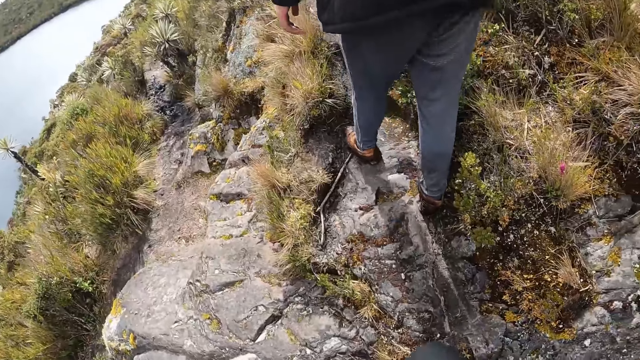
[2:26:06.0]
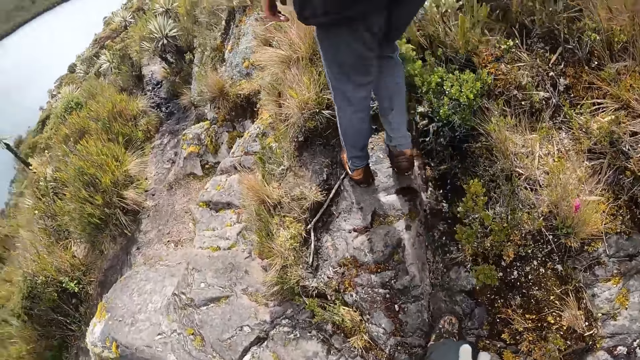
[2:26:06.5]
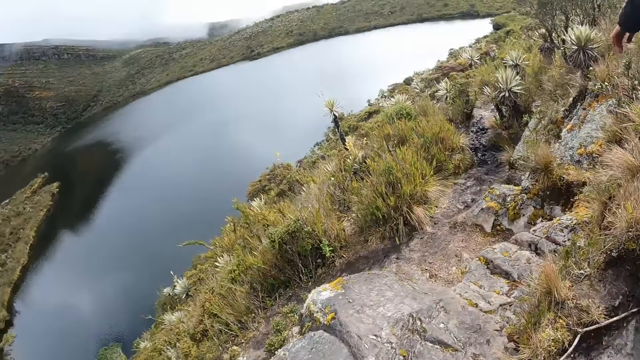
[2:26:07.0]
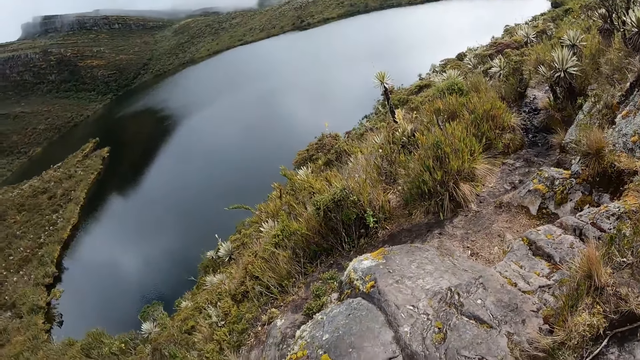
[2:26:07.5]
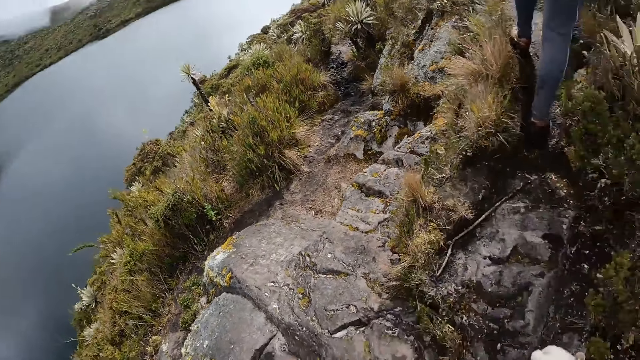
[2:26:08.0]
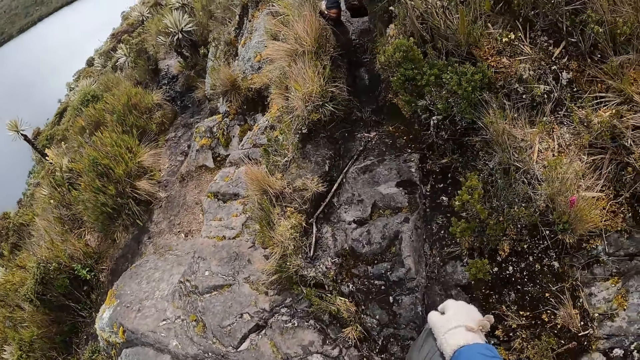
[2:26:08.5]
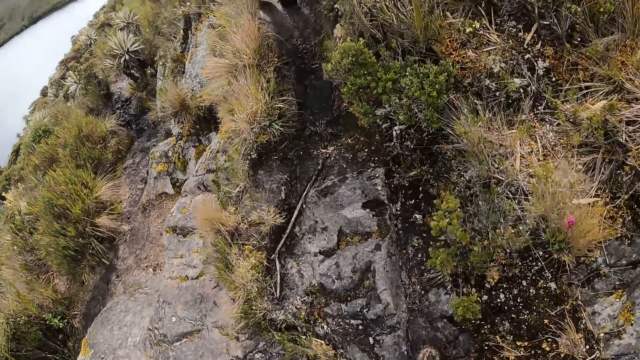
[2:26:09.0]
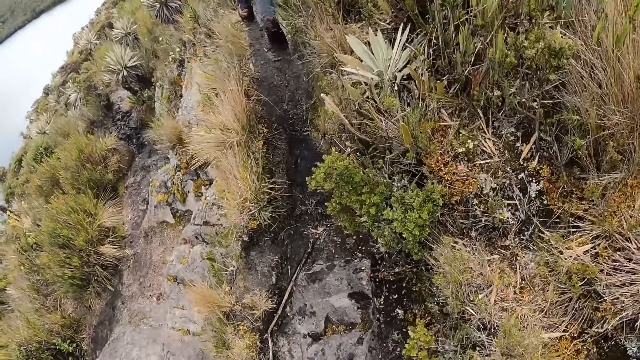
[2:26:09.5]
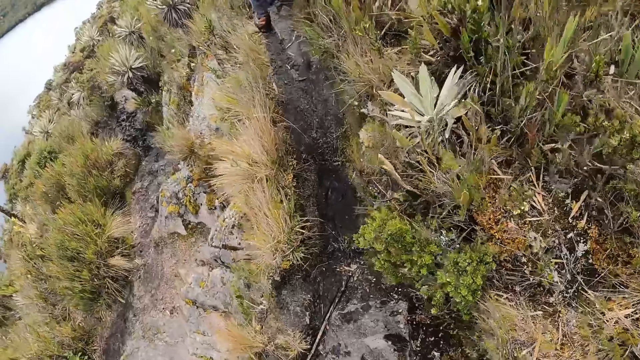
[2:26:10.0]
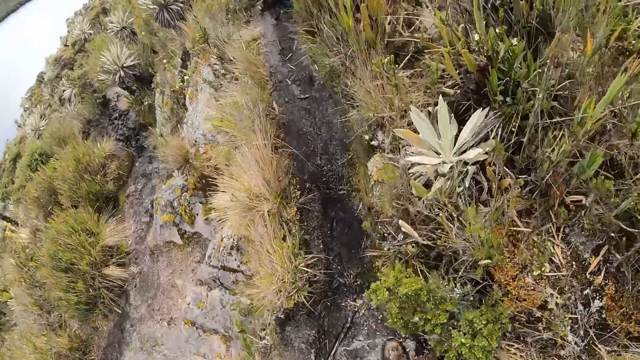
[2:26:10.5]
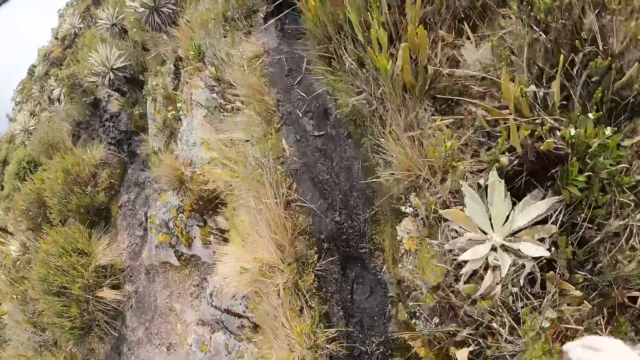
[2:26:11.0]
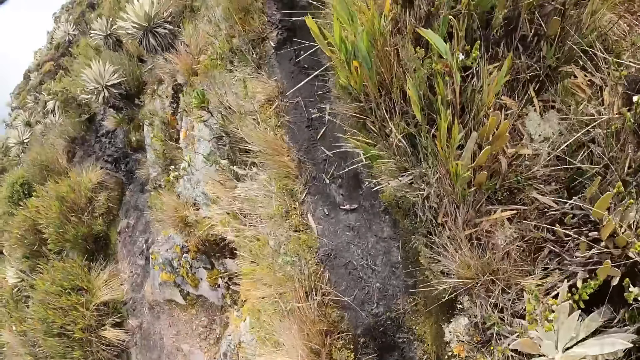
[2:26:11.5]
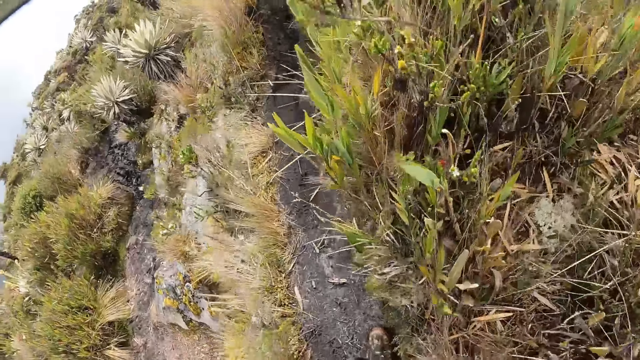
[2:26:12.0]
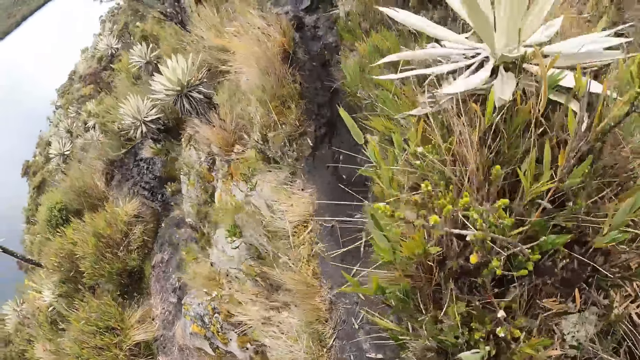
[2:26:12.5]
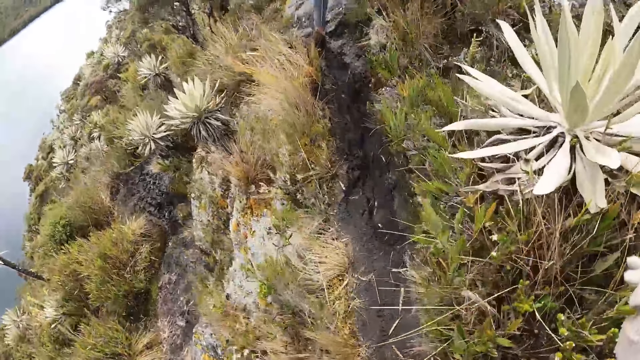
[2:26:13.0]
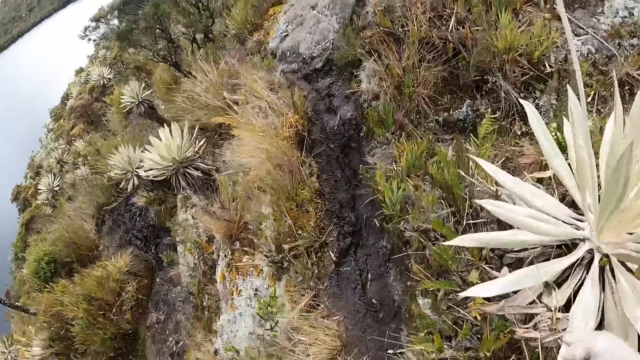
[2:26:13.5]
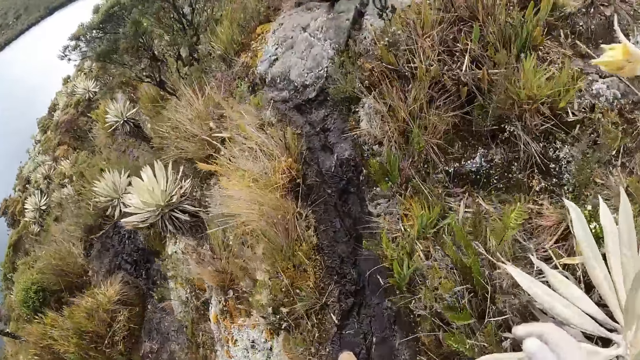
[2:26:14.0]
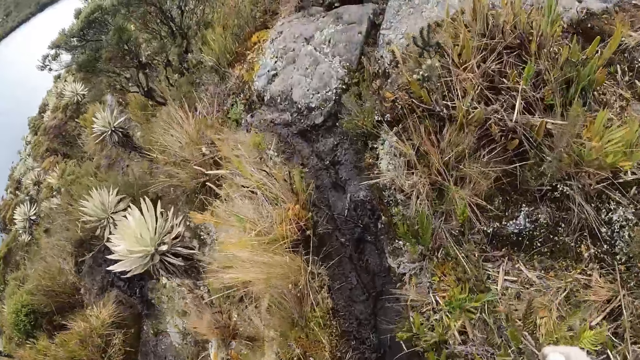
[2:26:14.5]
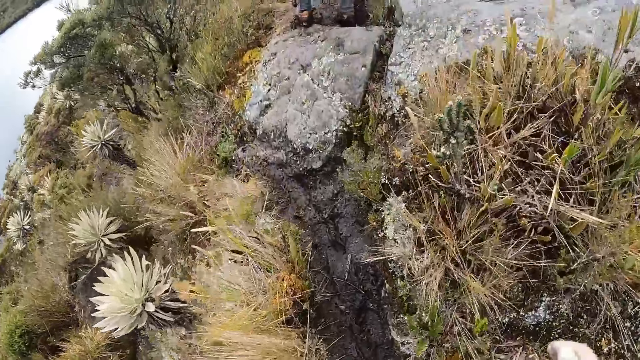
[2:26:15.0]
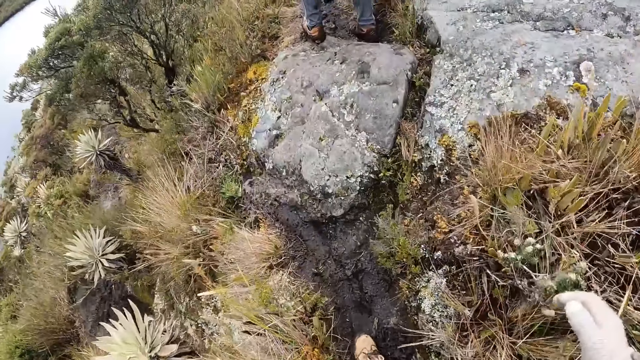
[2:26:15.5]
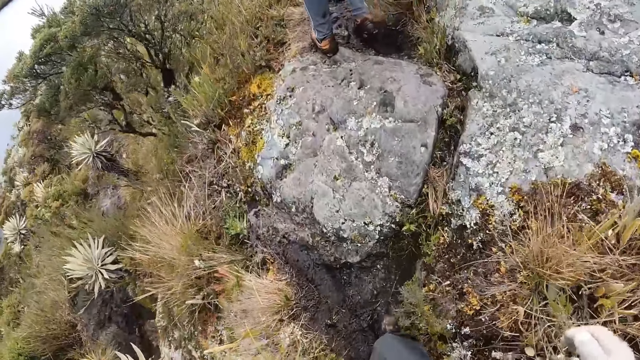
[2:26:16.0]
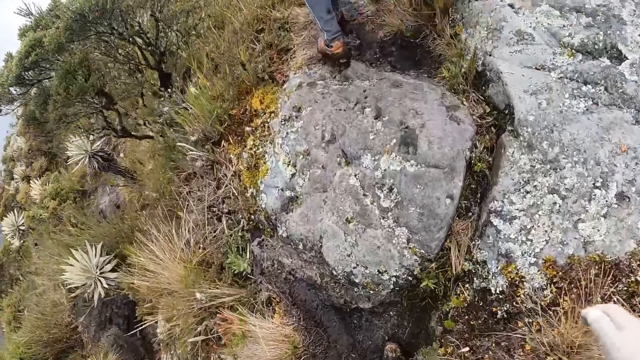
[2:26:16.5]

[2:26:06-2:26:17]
The camera wearer looks around the field. They walk along the muddy path.

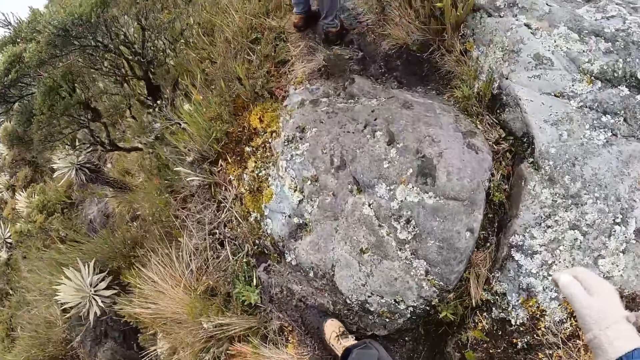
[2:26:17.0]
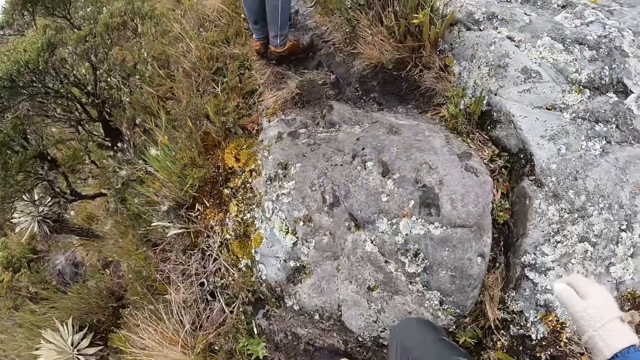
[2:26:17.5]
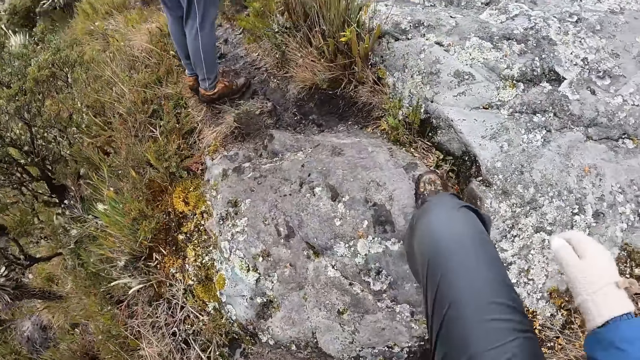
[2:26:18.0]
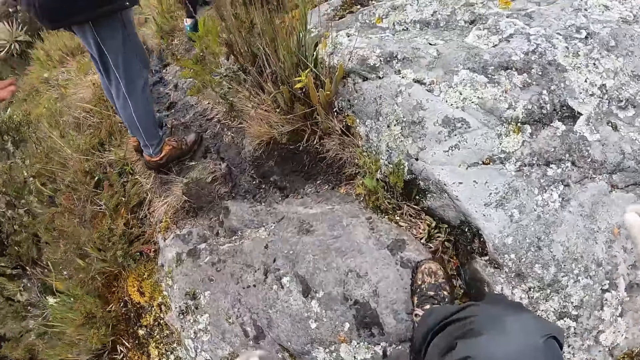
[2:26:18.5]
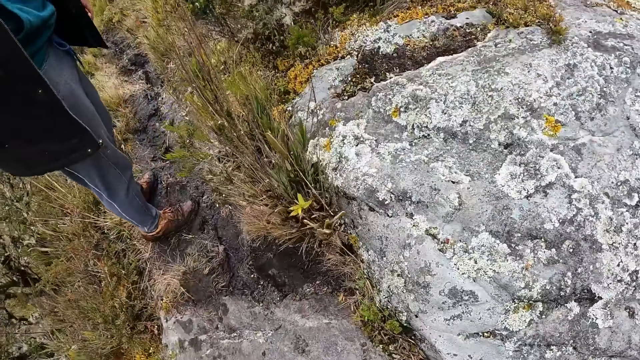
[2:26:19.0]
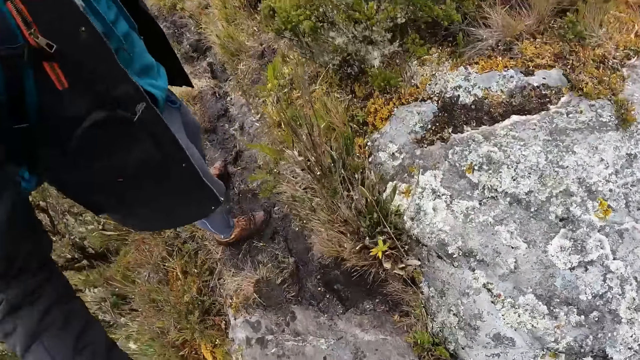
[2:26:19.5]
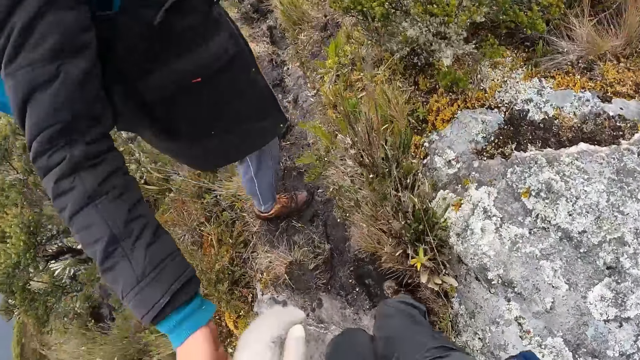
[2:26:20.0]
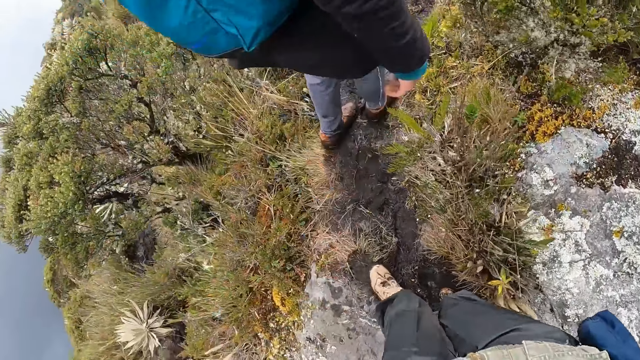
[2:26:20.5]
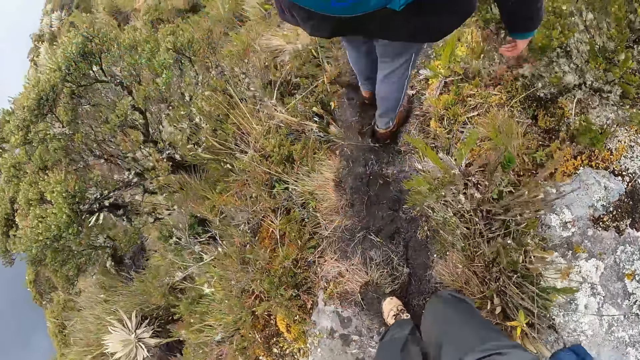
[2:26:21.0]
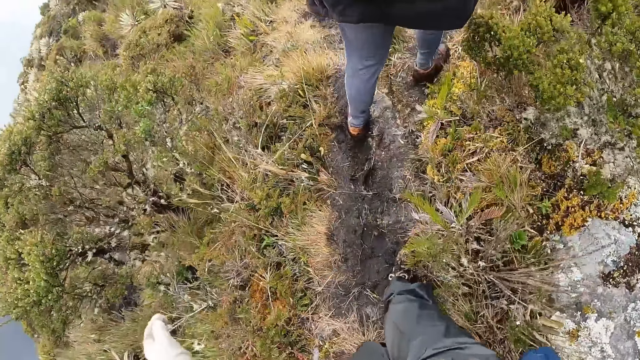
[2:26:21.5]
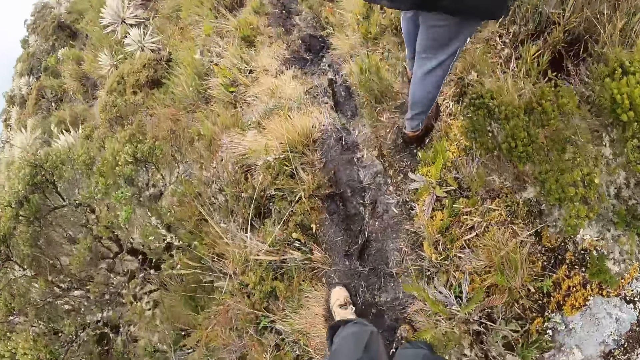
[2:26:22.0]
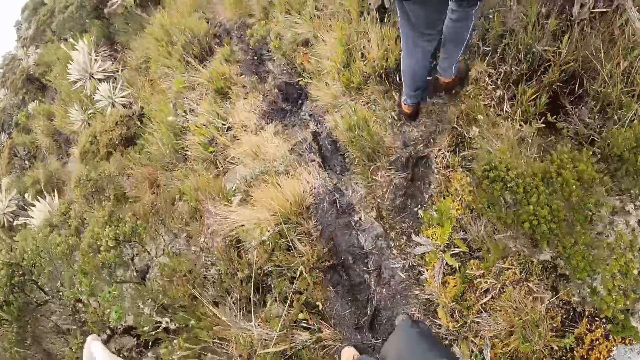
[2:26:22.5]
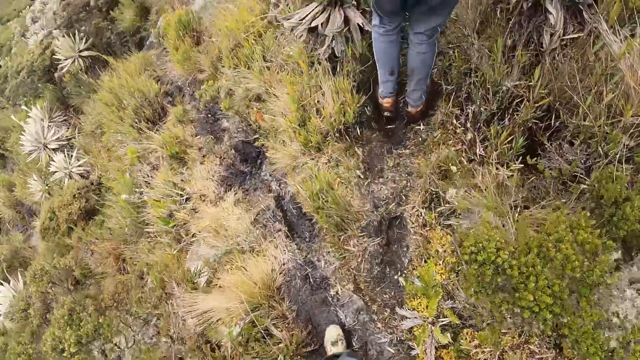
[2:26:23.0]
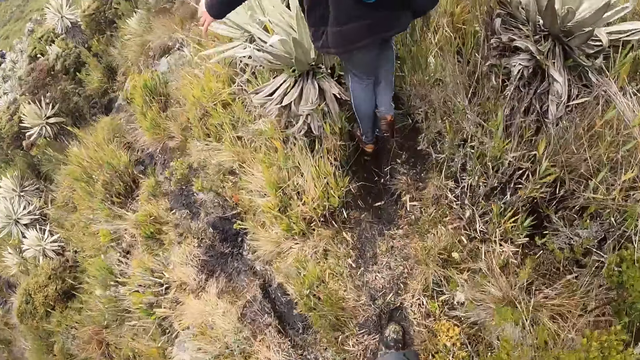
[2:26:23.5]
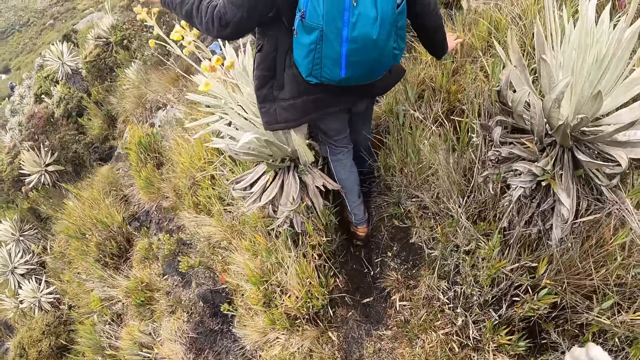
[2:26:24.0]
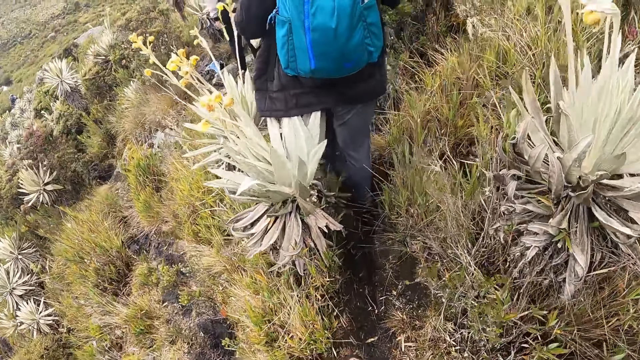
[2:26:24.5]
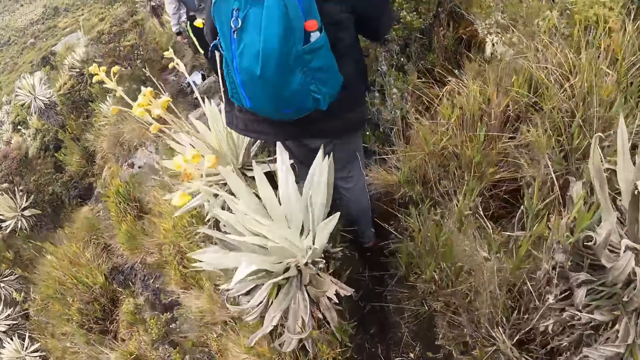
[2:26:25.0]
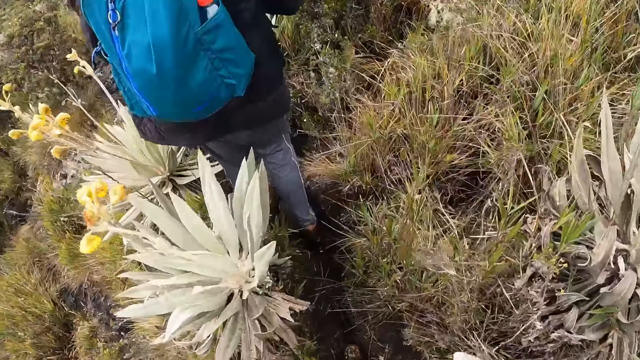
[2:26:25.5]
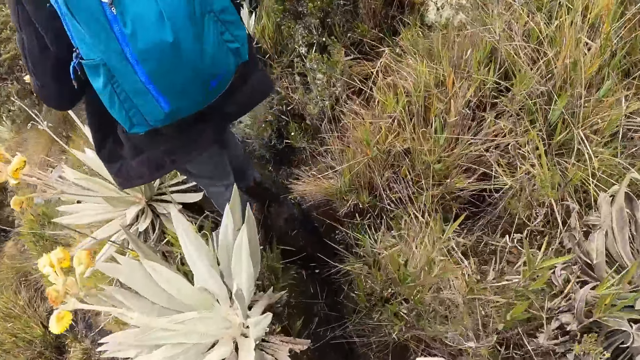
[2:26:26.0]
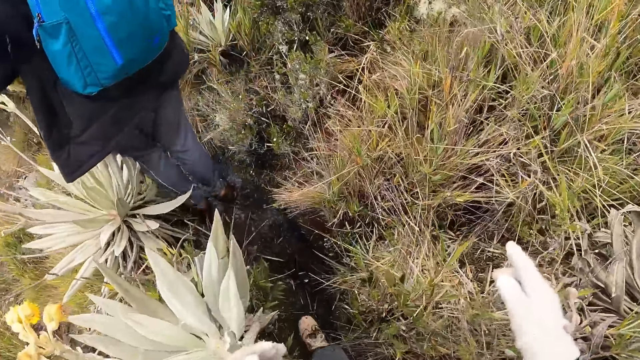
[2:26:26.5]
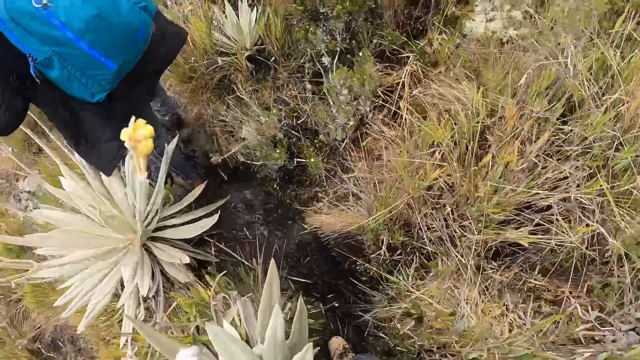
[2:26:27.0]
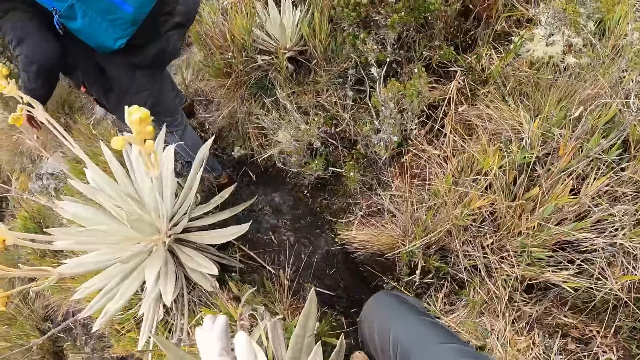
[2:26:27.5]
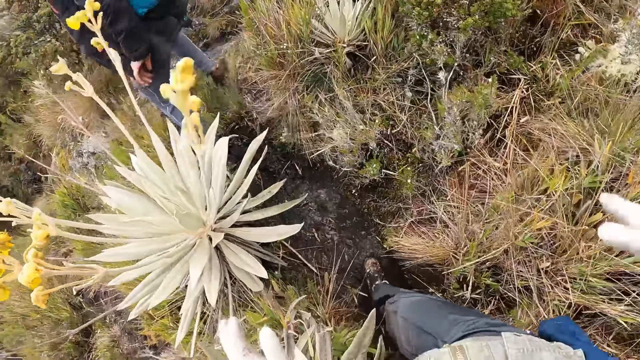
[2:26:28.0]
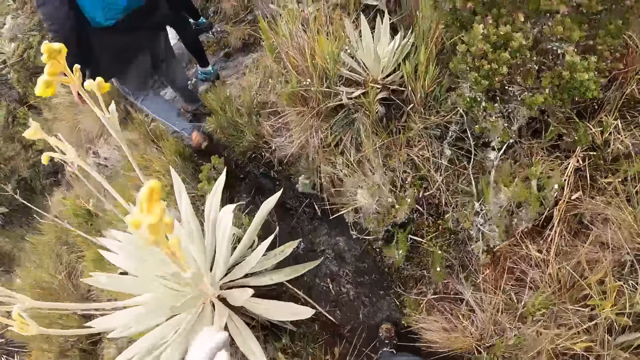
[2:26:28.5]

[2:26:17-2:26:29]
A man touches the left hand of the camera wearer. The man walks along the hill. The camera wearer walks along the hill.
